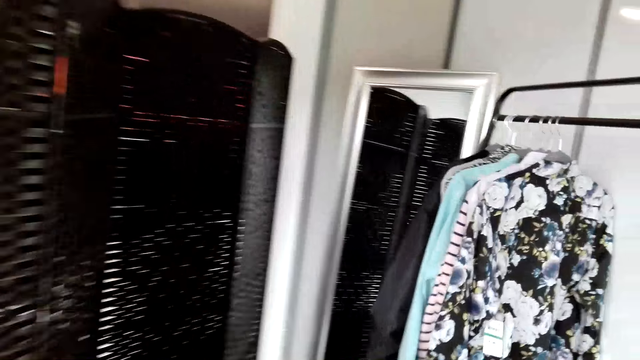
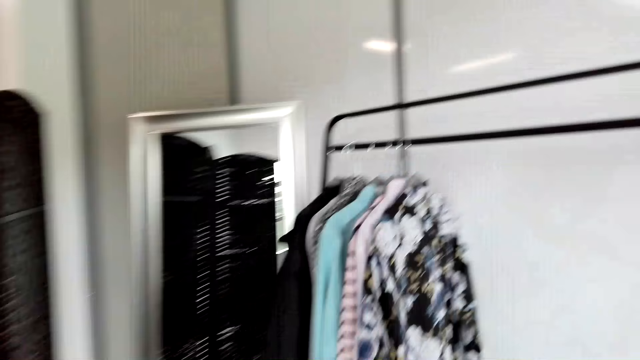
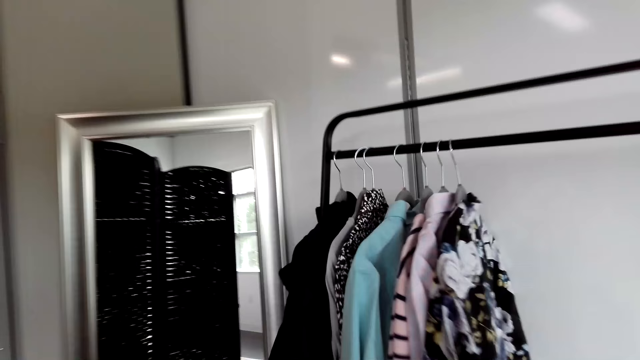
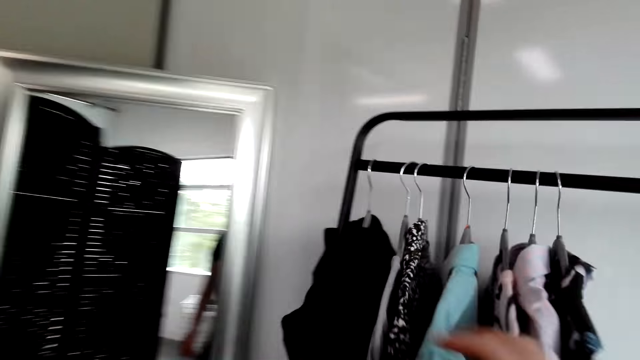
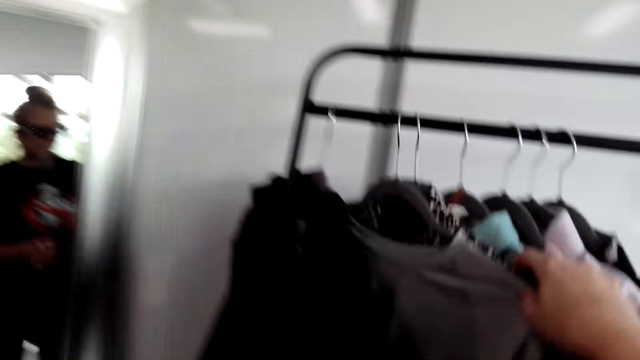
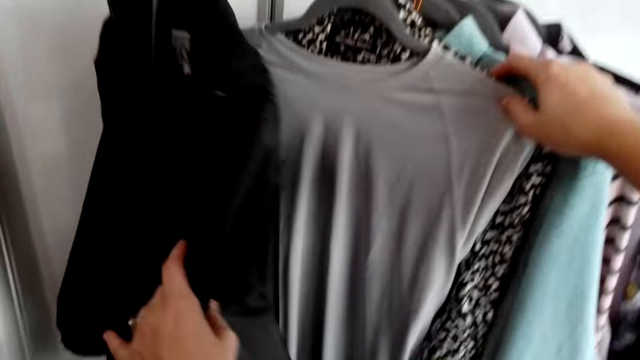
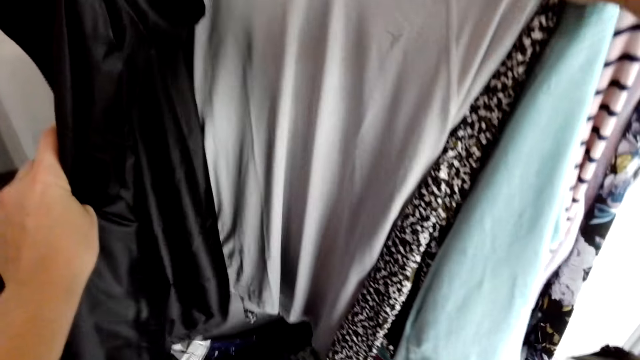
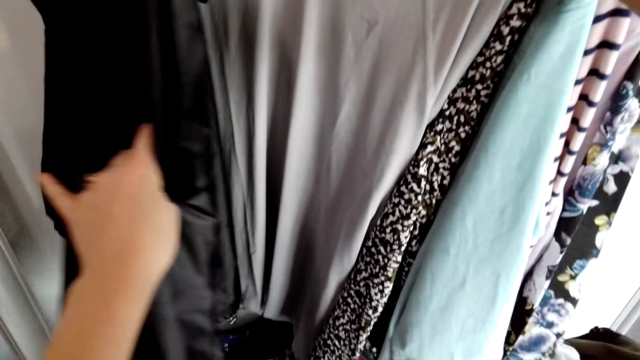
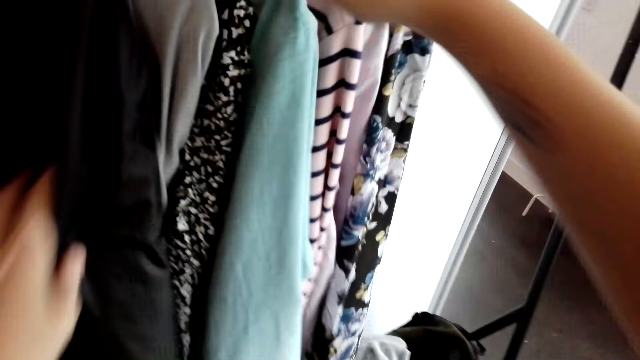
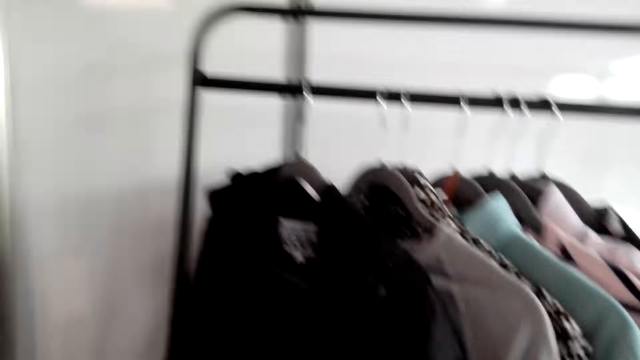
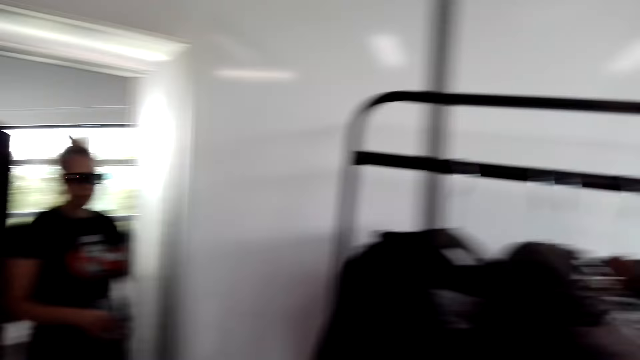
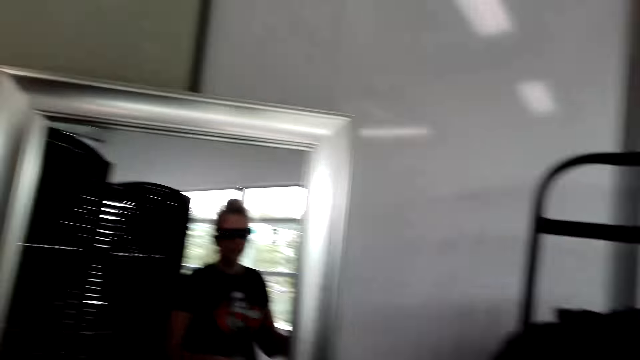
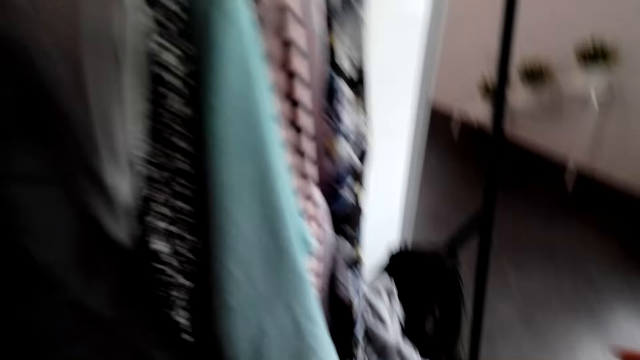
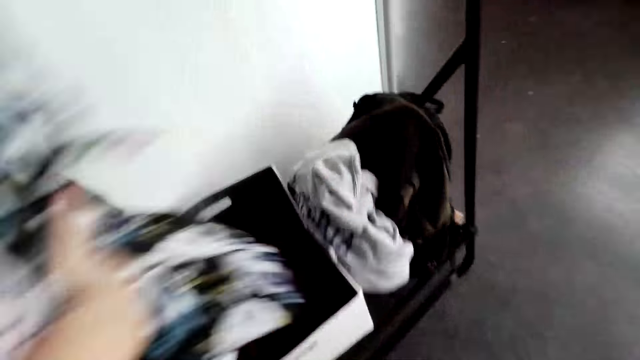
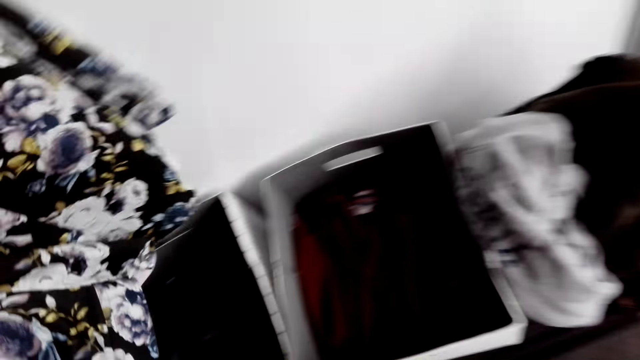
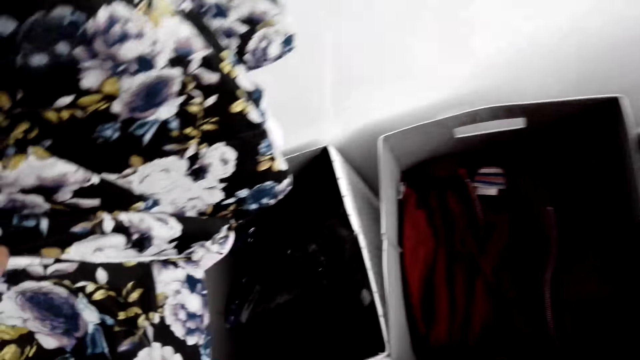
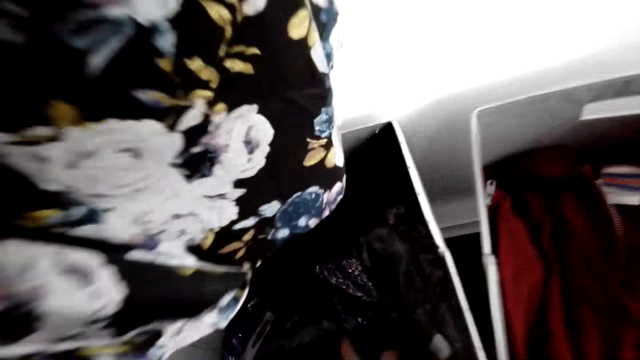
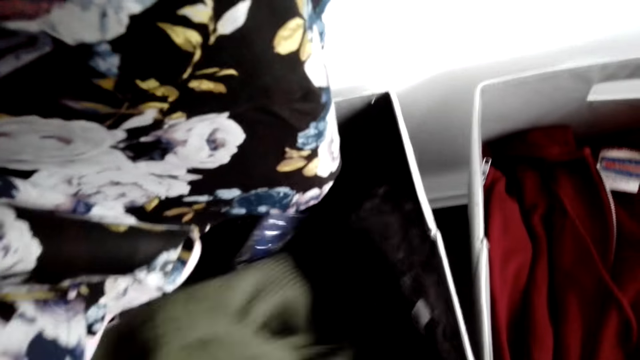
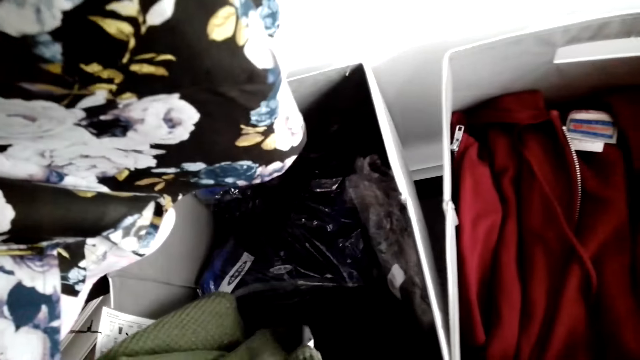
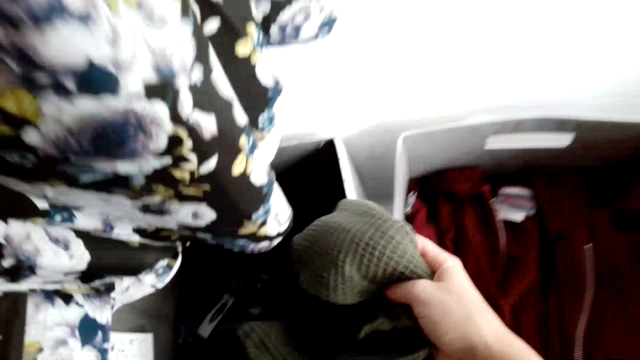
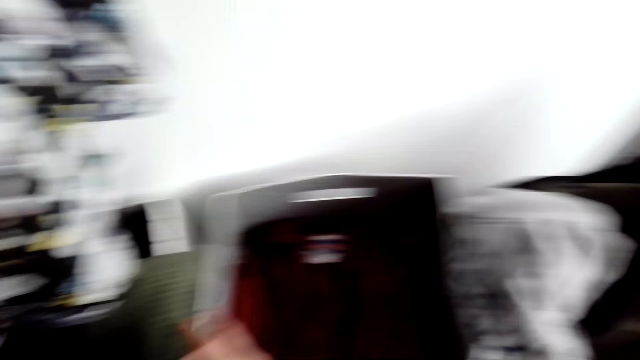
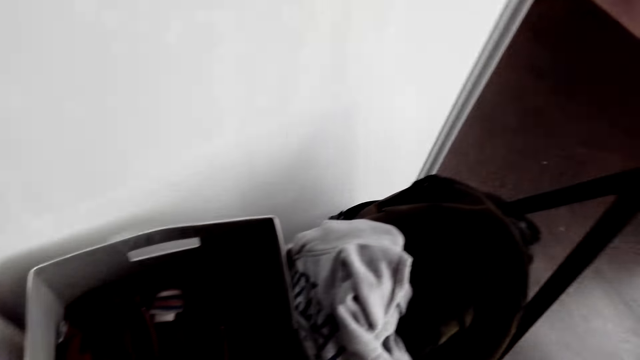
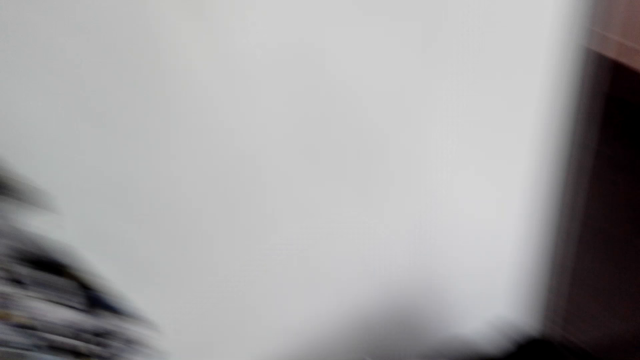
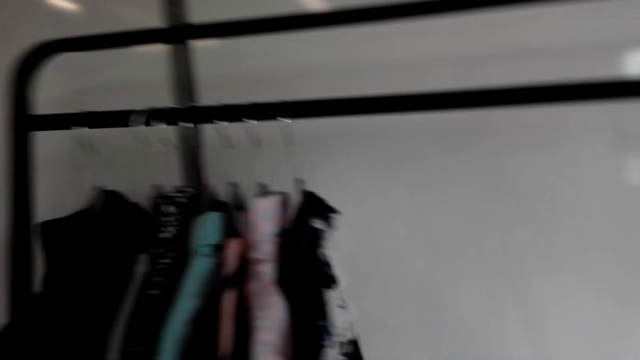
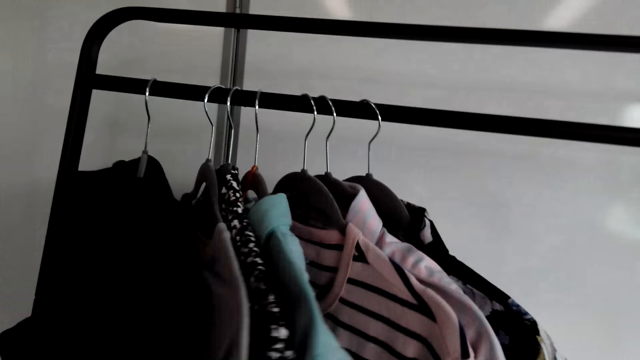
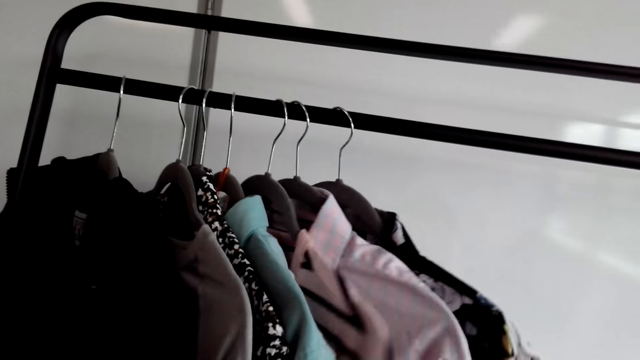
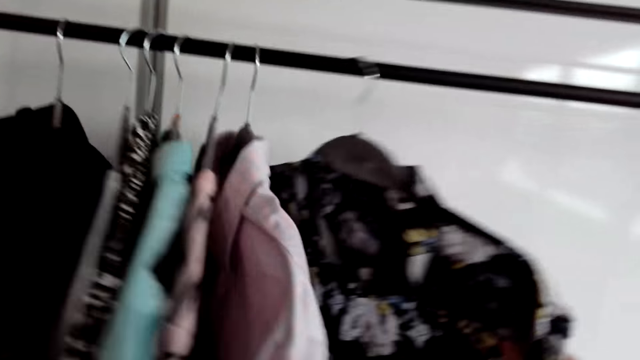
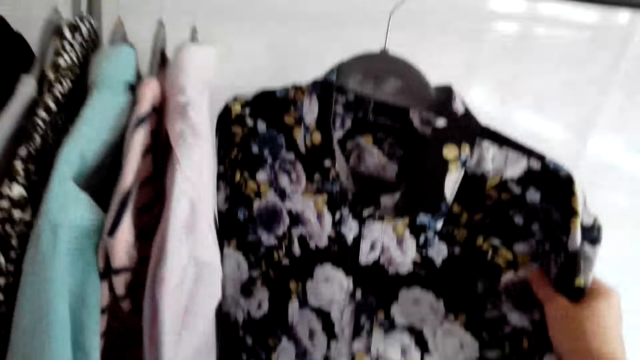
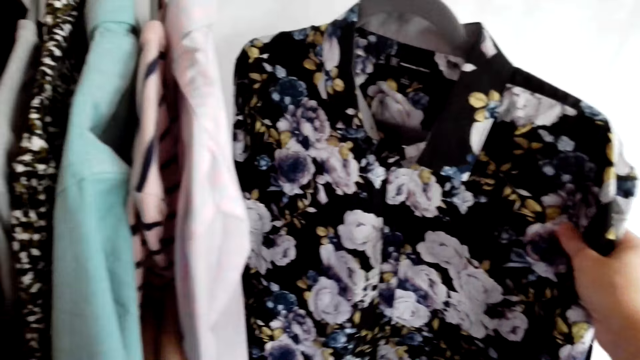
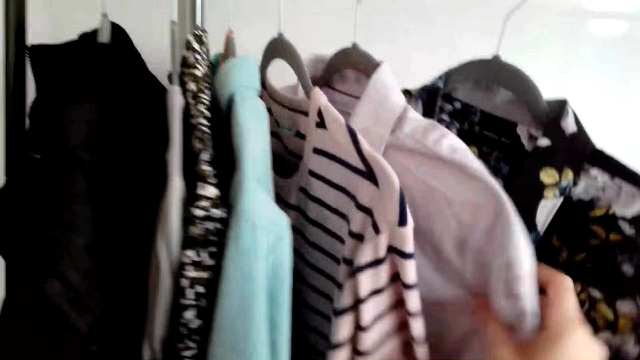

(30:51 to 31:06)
The camera wearer touches the shirt from the hanger. They move a cloth. They walk around the room. They talk with a man. The camera wearer picks the shirt from the carton. They turn around the room. They touch the shirt from the hanger. They move clothes.

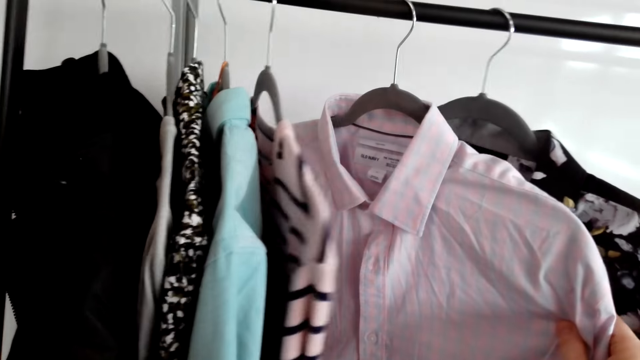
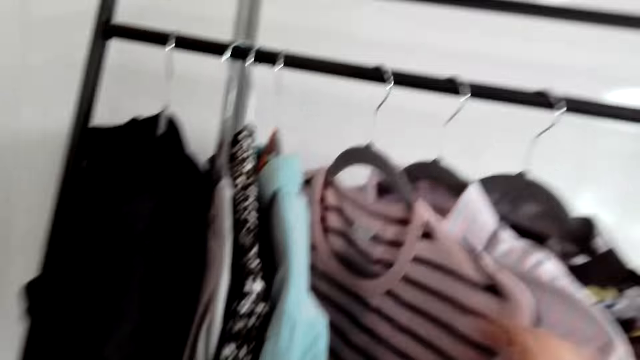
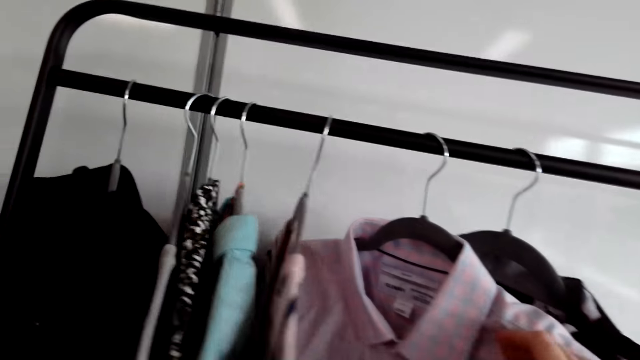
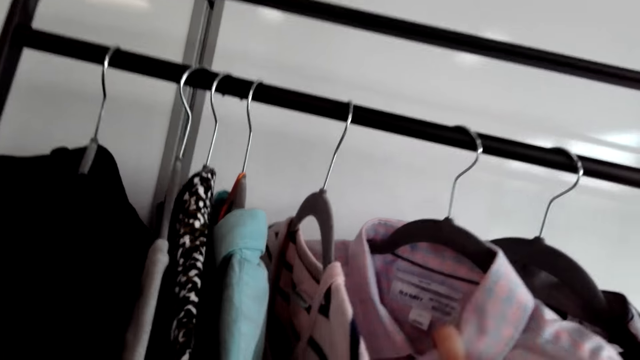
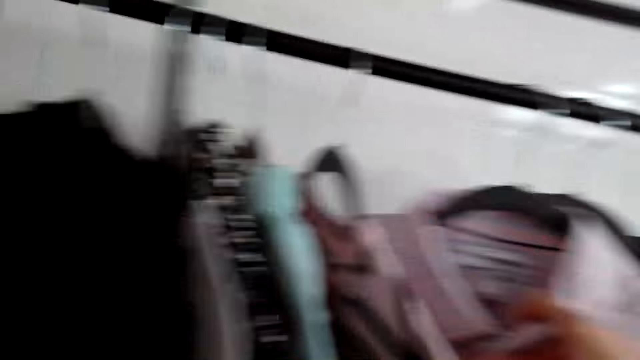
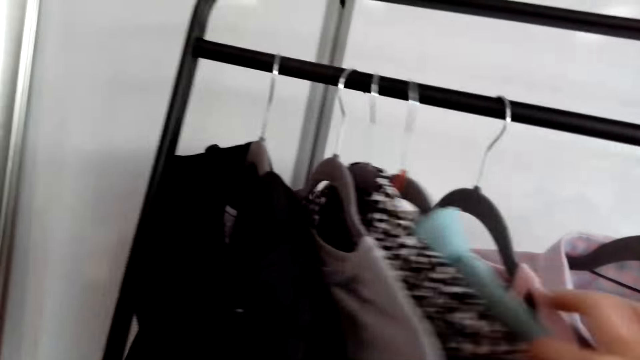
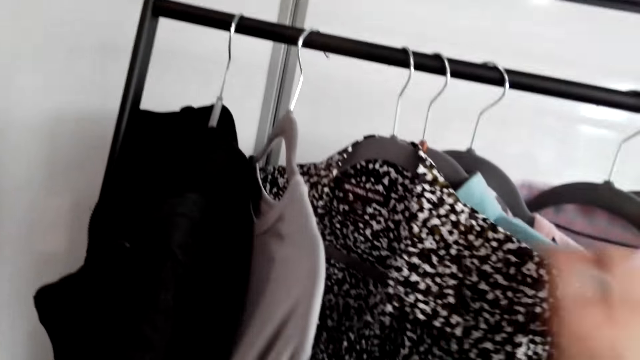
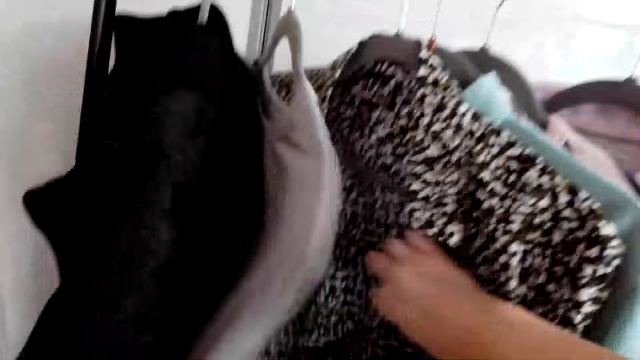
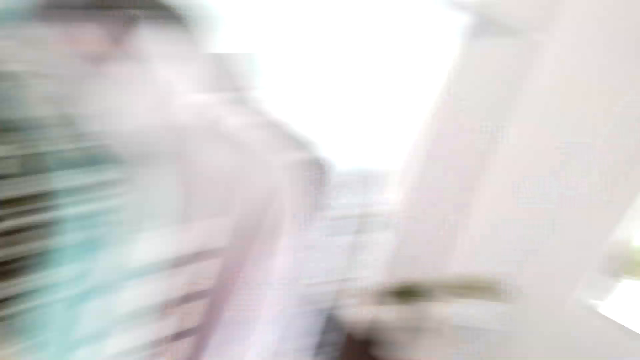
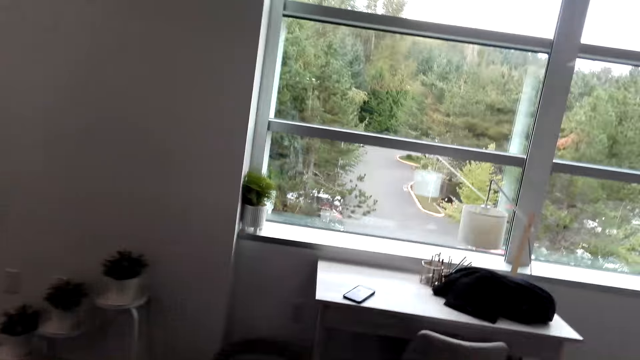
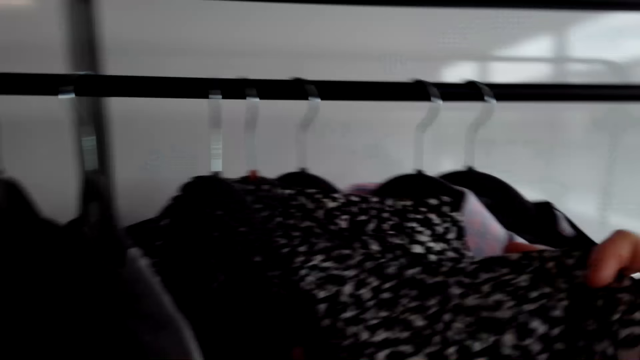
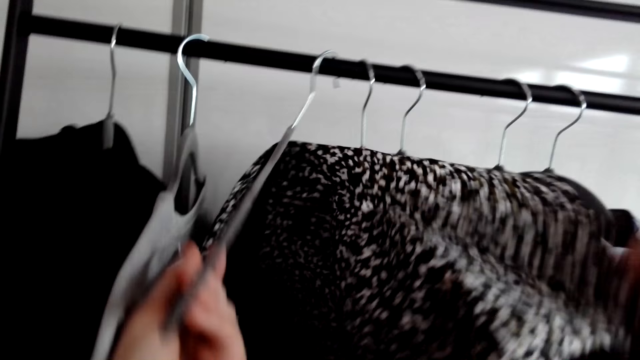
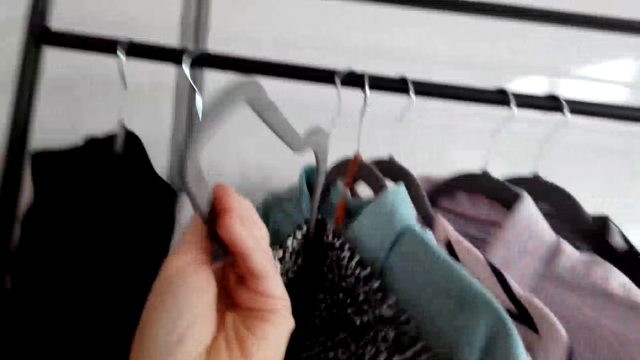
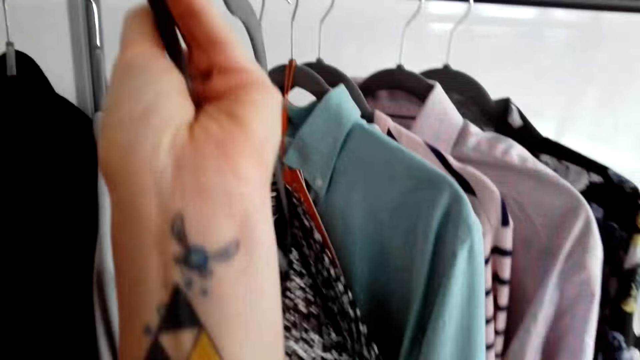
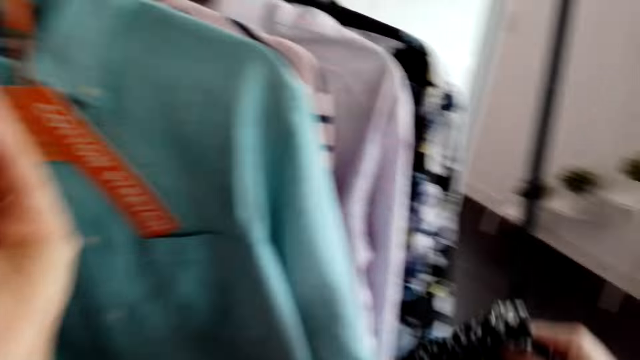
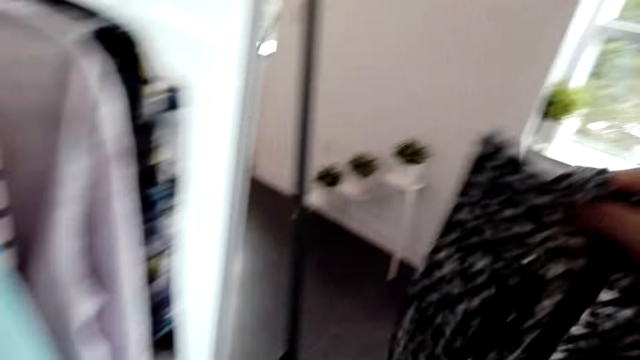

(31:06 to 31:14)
The camera wearer removes the shirt from the hanger. They pick a cloth.
